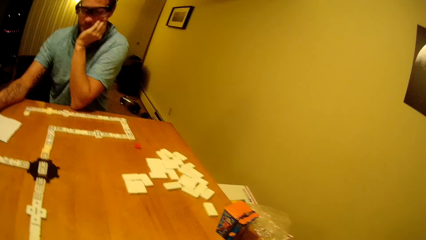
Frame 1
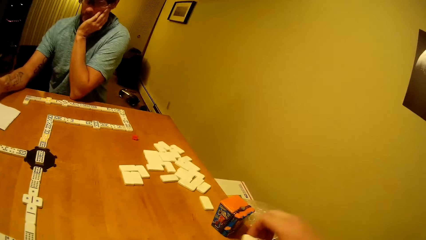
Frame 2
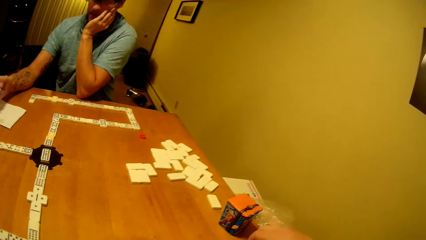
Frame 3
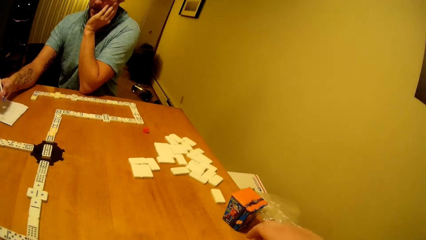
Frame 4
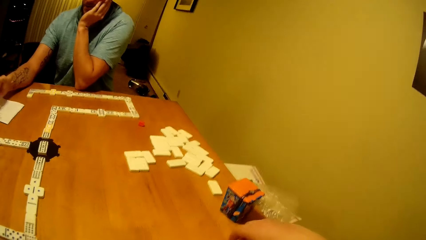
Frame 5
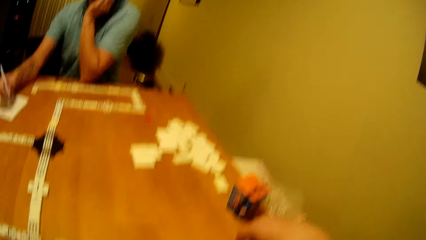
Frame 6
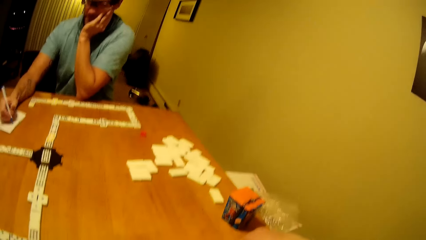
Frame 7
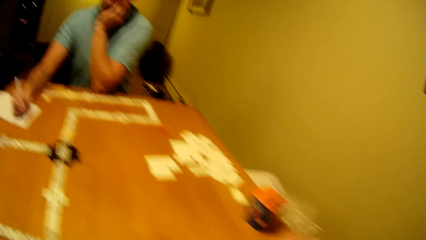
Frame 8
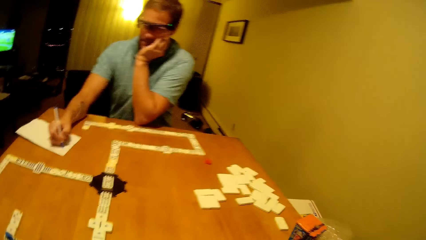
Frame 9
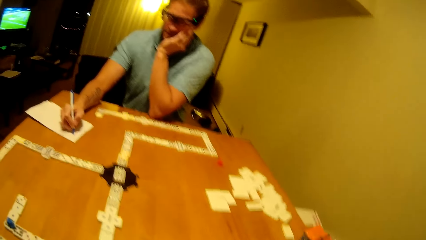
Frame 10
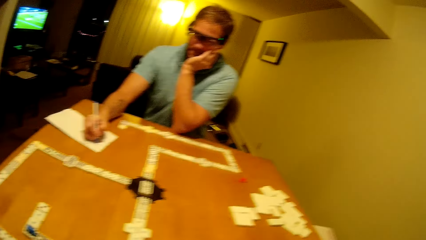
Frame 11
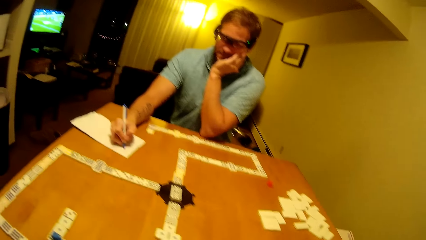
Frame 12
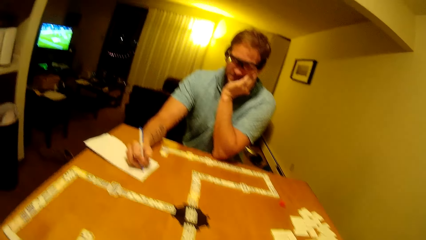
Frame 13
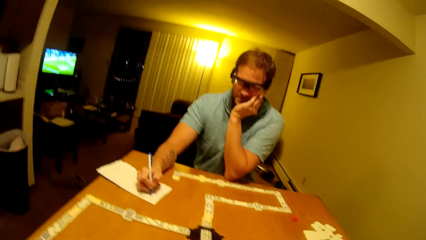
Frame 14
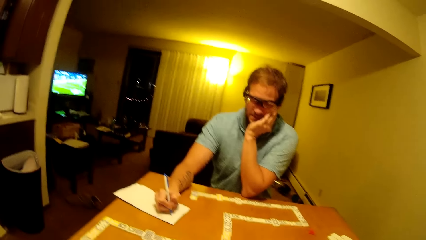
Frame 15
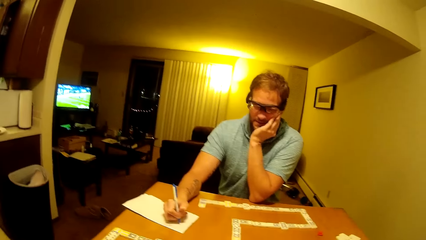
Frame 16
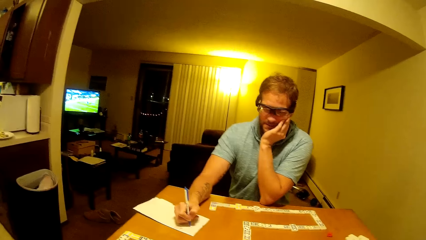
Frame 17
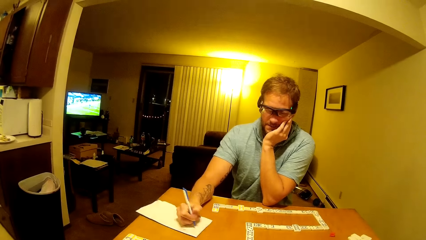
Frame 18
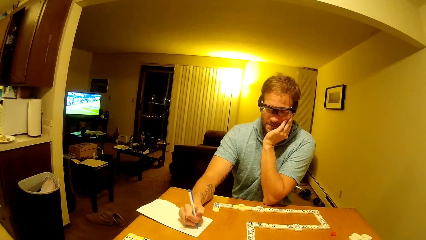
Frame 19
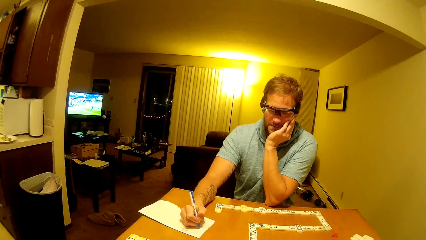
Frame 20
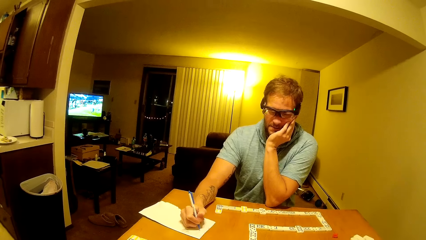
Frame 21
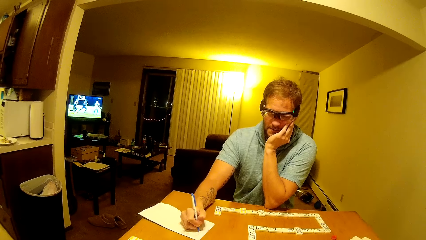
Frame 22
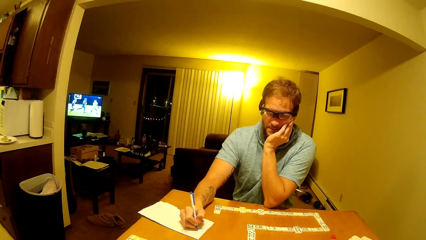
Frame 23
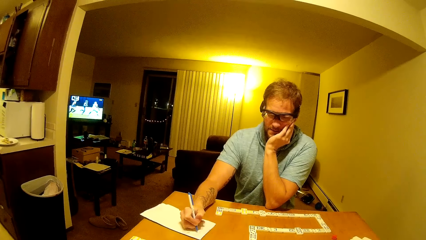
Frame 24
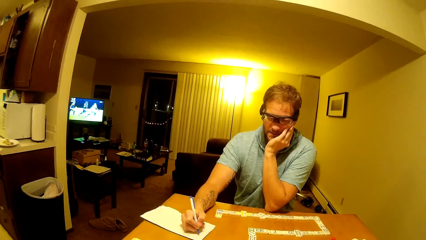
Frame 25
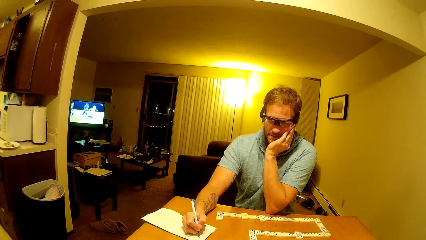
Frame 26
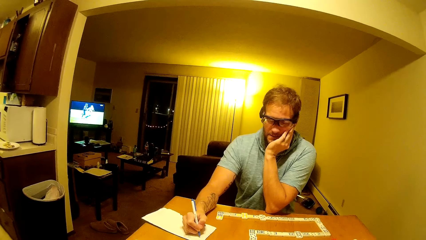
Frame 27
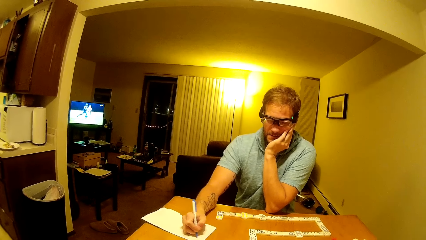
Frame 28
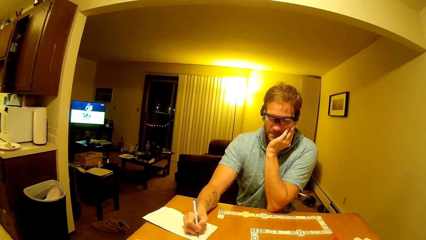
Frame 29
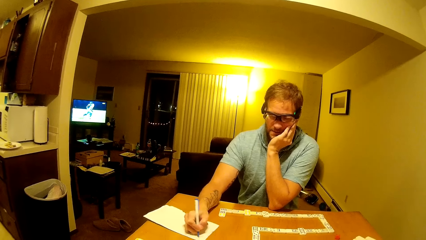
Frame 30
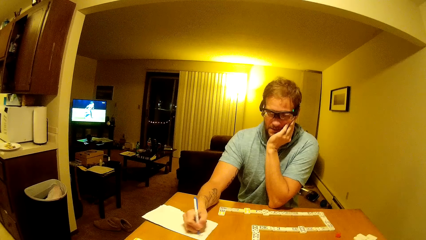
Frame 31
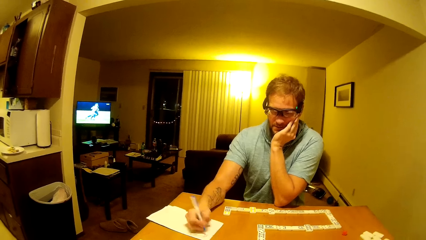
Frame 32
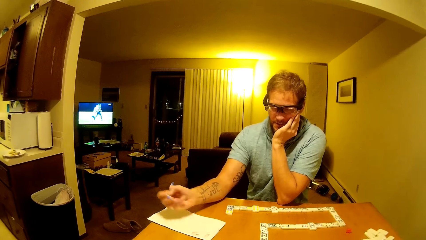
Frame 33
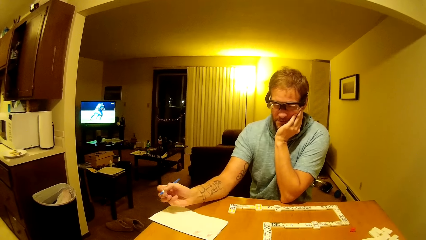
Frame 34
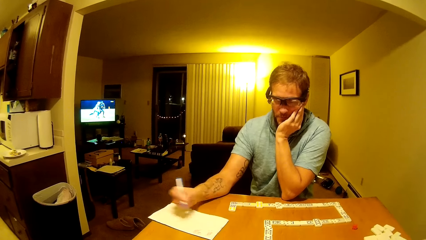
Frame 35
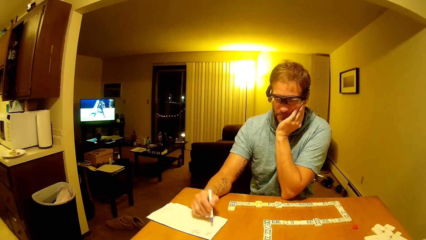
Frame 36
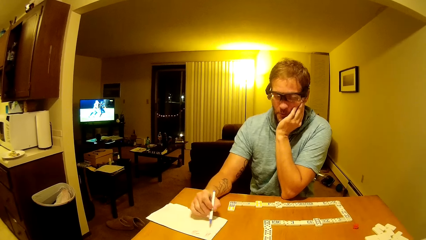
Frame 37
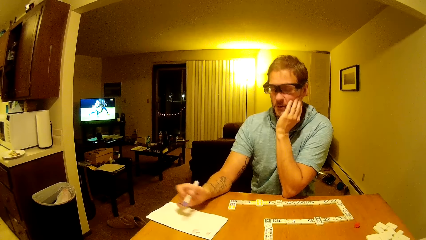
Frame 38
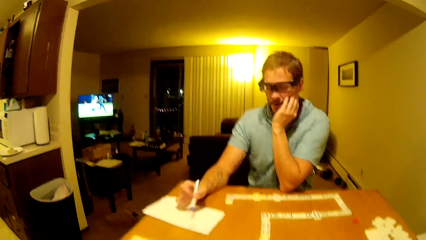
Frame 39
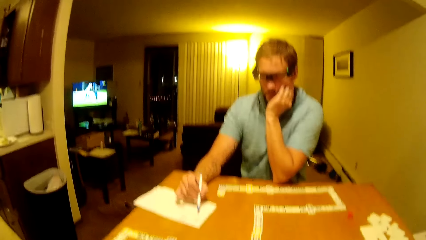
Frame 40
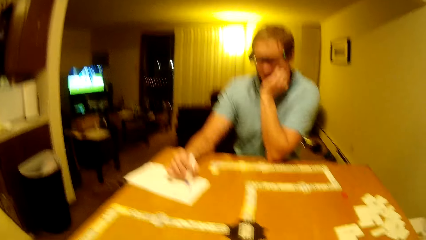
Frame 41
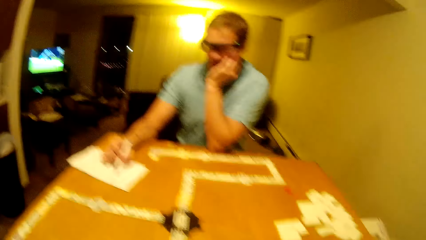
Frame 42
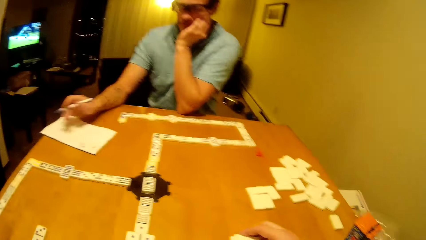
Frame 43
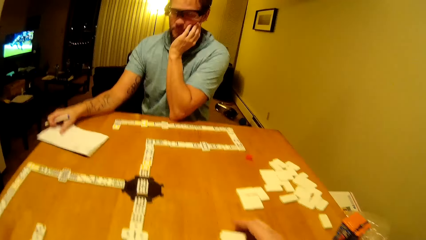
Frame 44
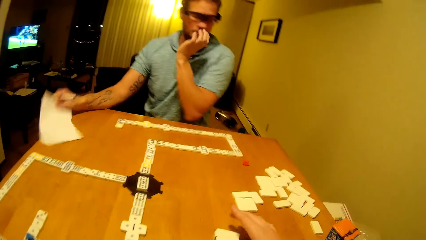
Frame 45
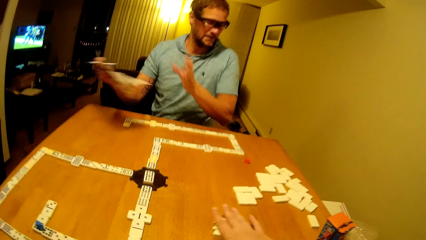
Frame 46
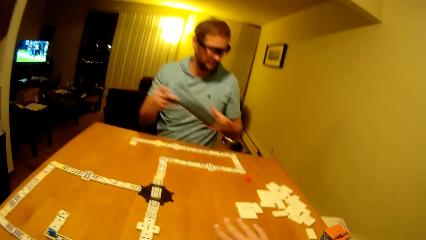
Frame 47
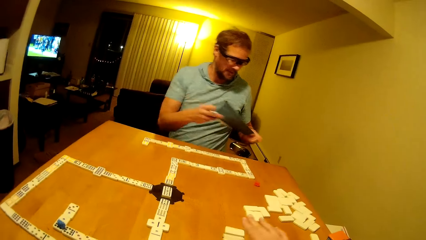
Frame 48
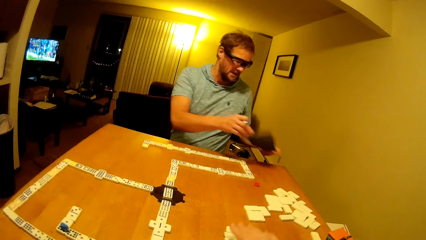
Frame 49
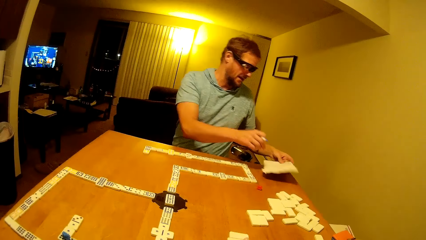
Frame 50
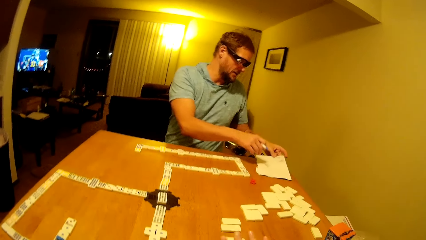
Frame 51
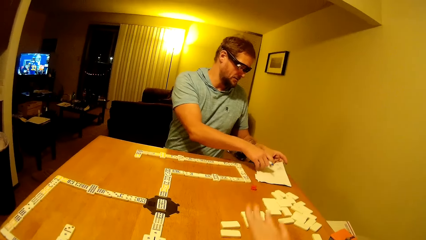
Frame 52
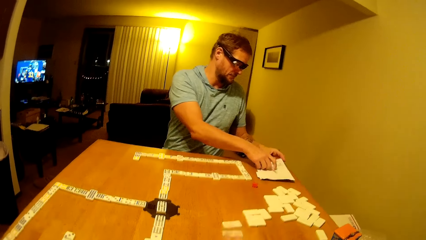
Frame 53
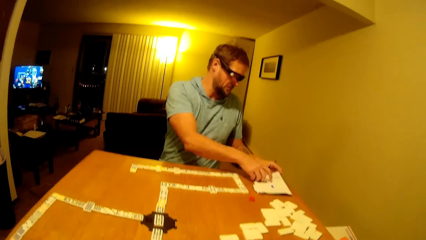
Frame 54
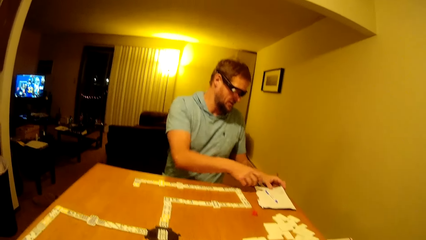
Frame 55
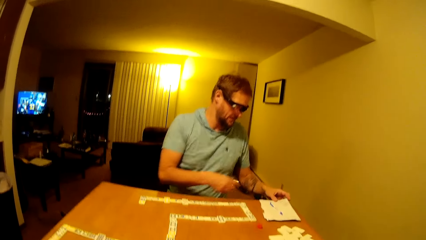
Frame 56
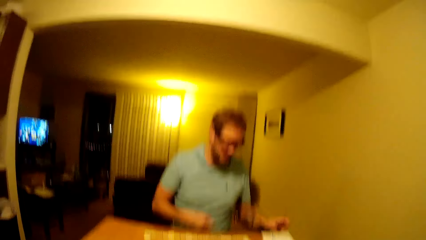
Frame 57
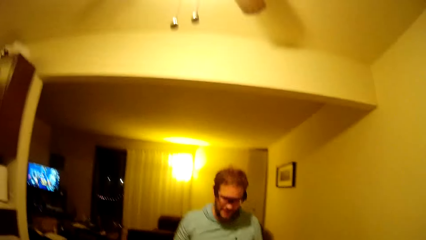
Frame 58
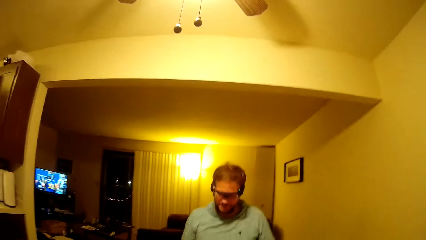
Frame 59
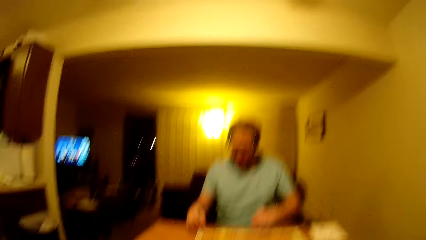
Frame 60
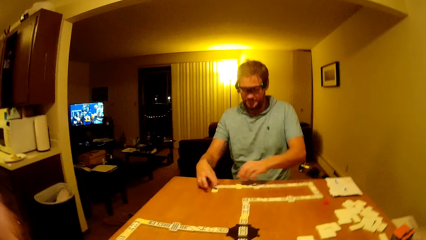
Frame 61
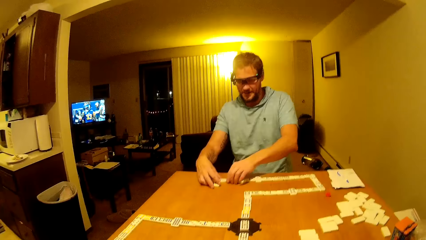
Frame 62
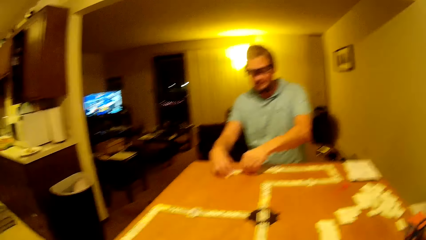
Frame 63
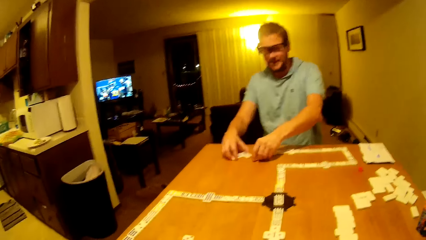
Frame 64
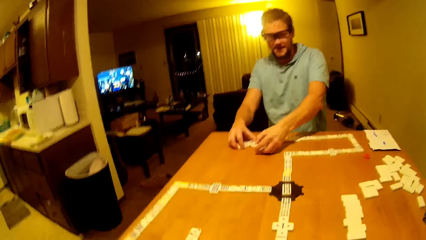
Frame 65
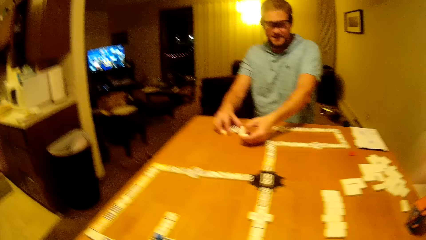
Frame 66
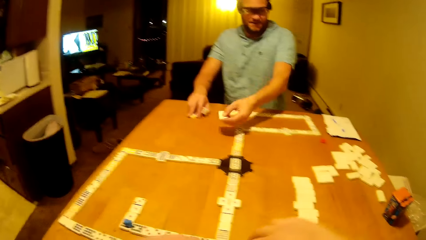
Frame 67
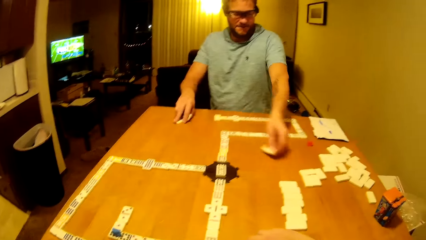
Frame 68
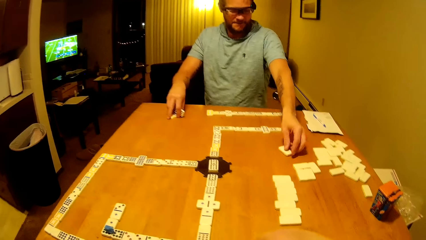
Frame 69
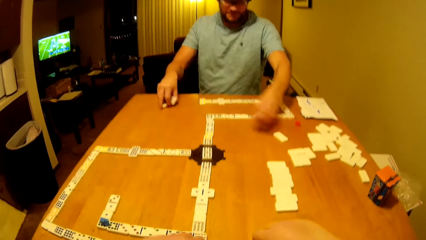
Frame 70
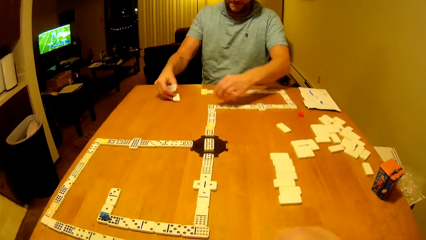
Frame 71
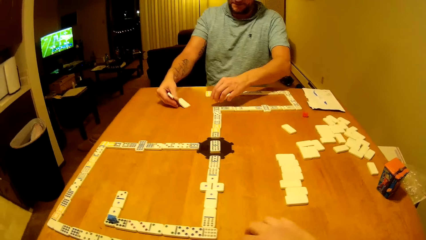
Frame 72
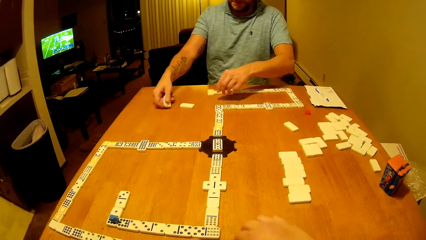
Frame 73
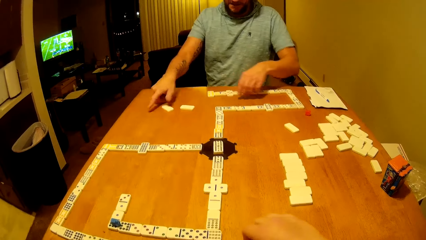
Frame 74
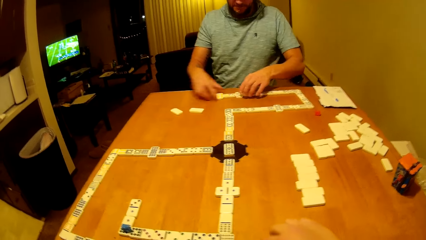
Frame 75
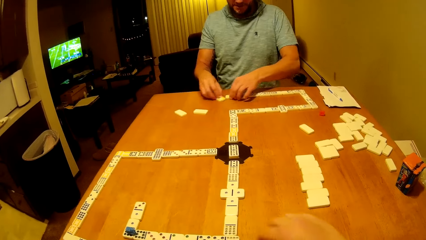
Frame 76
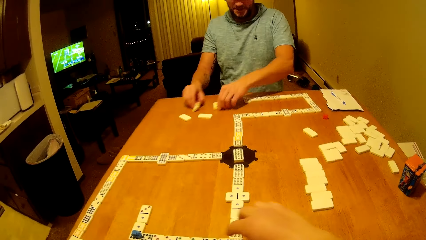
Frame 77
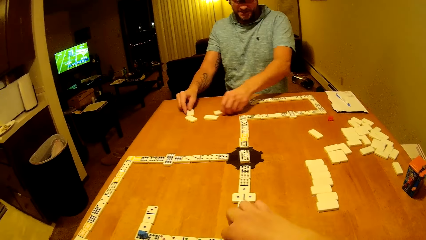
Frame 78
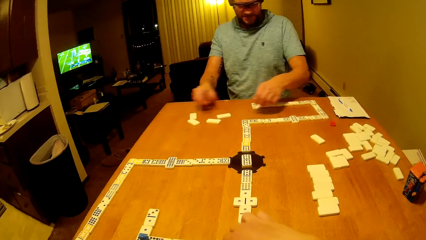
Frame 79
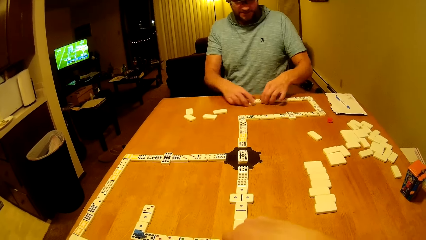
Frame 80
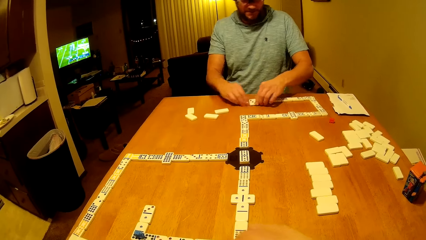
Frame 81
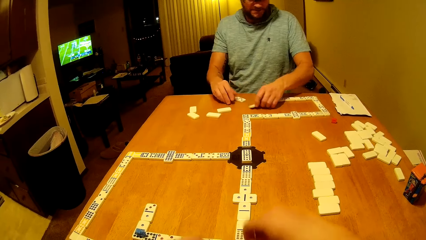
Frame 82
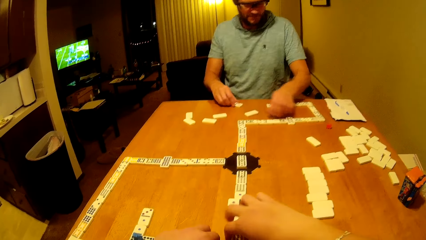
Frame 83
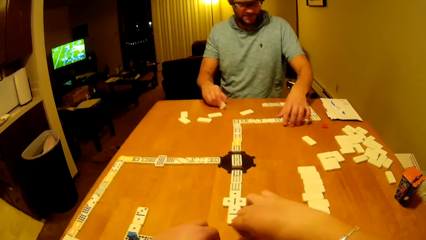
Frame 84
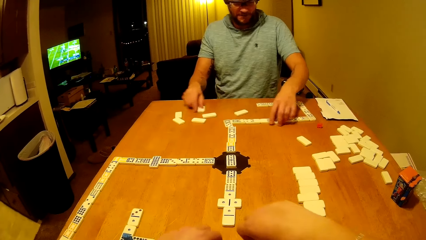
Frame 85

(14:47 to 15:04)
The camera wearer speaks. A man writes on the book with a pen. The man picks up the book from the table, places the book on the table and places a pen on the book. The camera wearer lifts a hand up. The man picks the pai gow tile, places the pai gow tile on the table, moves the dice forward, drops the pai gow tile on the table and drags the pai gow tiles on the table.
